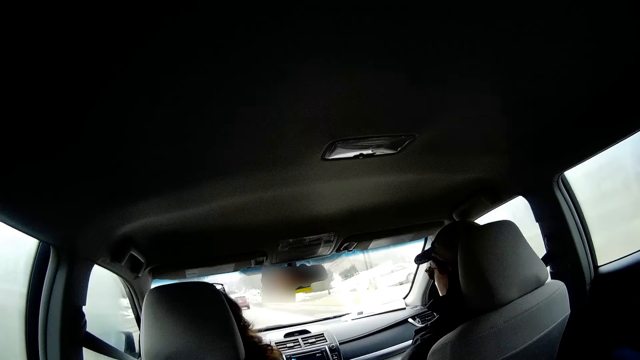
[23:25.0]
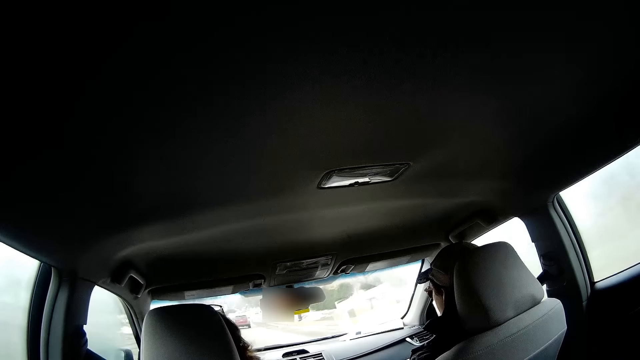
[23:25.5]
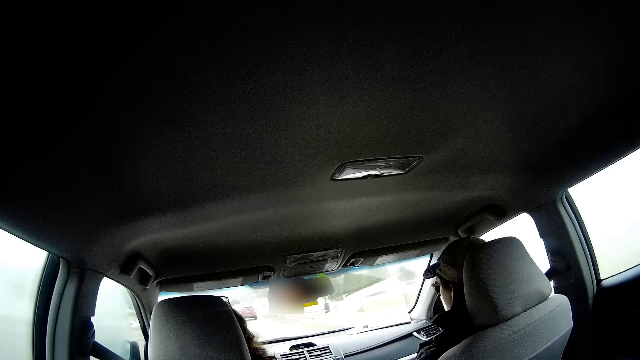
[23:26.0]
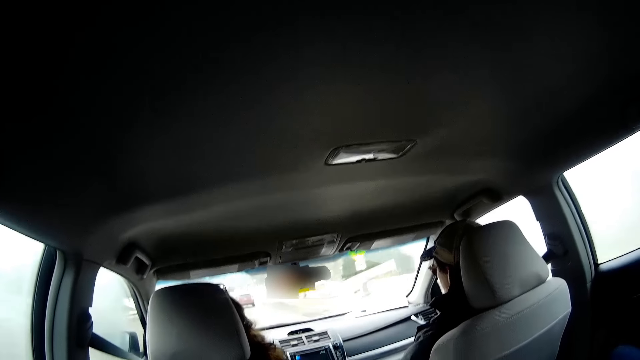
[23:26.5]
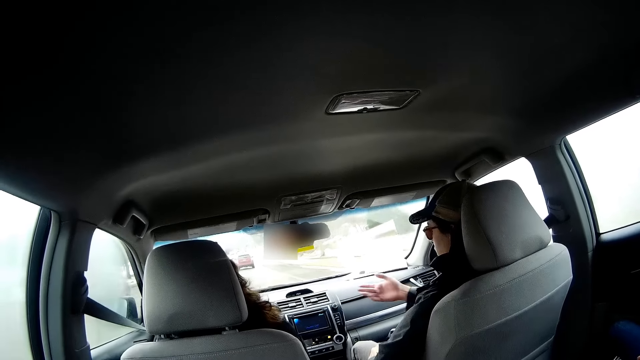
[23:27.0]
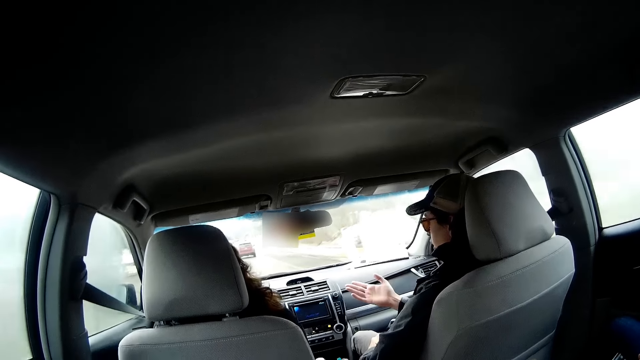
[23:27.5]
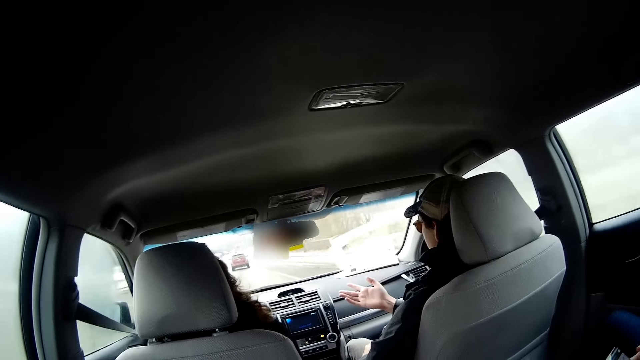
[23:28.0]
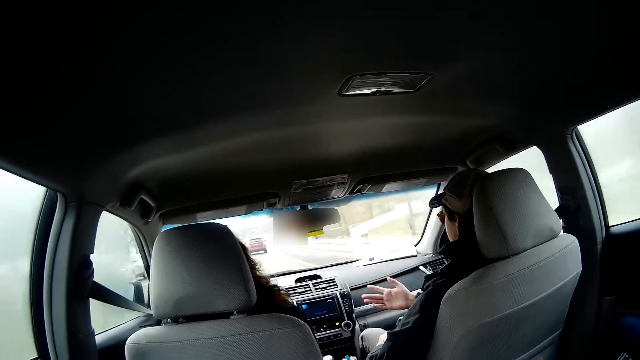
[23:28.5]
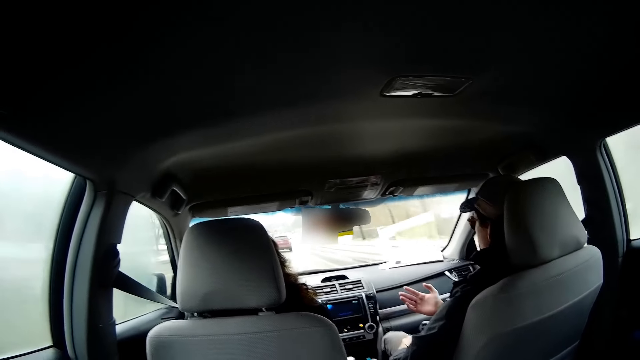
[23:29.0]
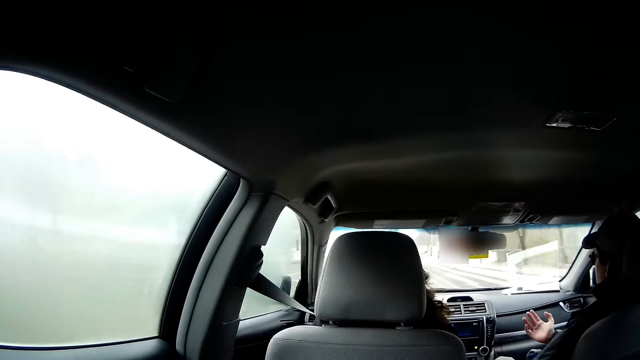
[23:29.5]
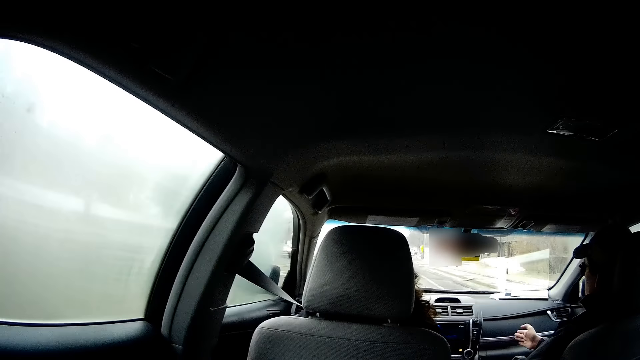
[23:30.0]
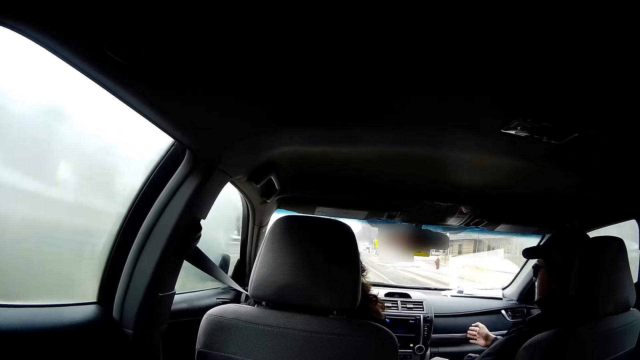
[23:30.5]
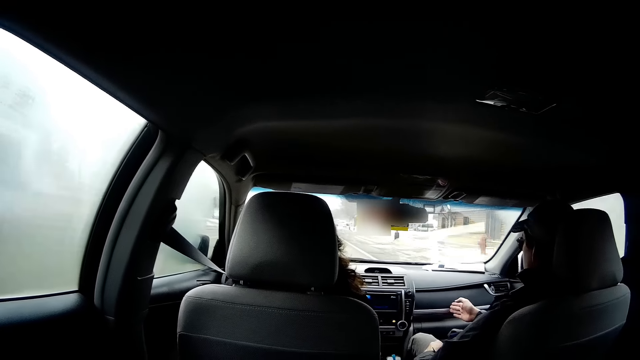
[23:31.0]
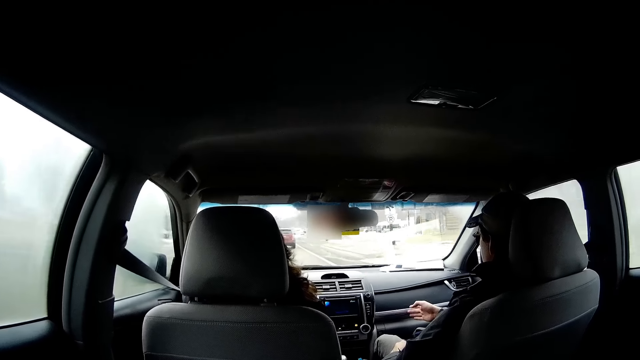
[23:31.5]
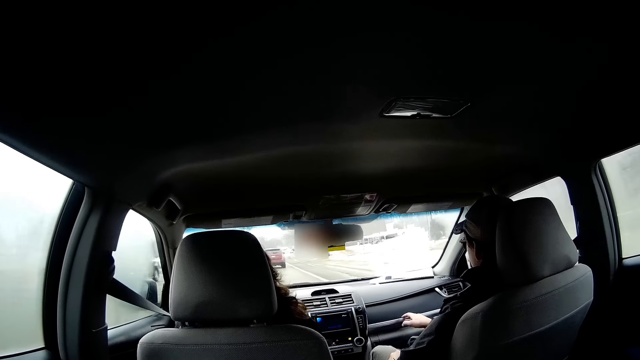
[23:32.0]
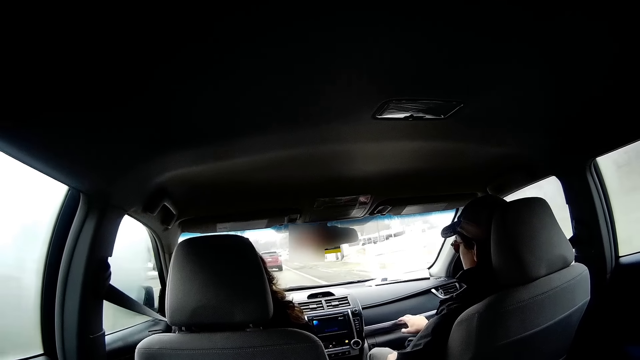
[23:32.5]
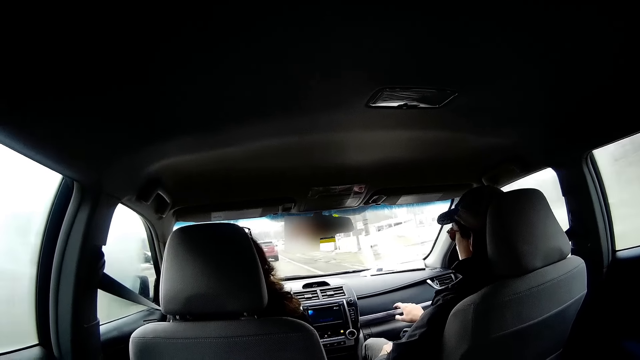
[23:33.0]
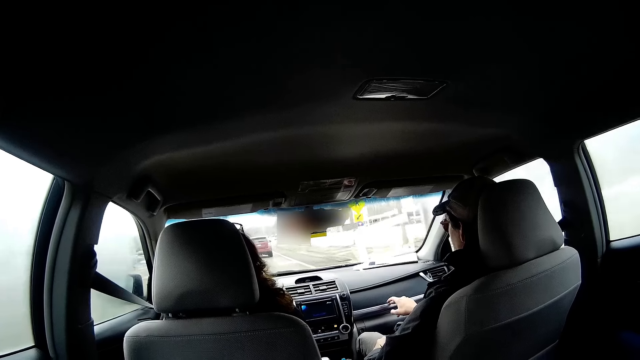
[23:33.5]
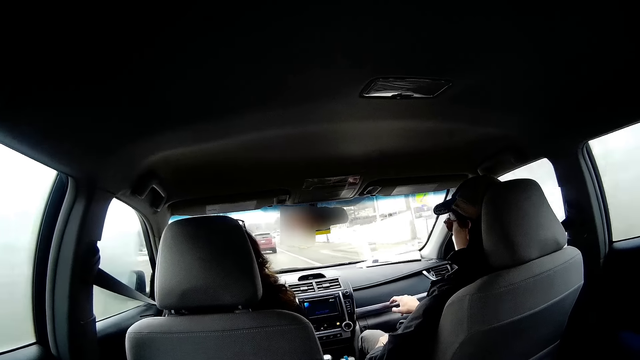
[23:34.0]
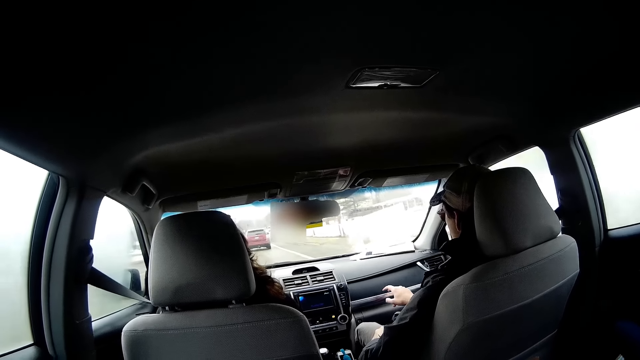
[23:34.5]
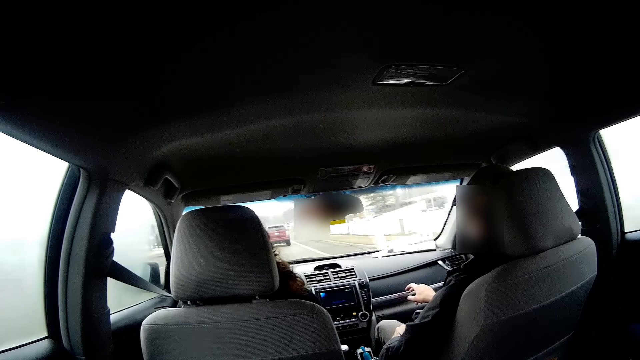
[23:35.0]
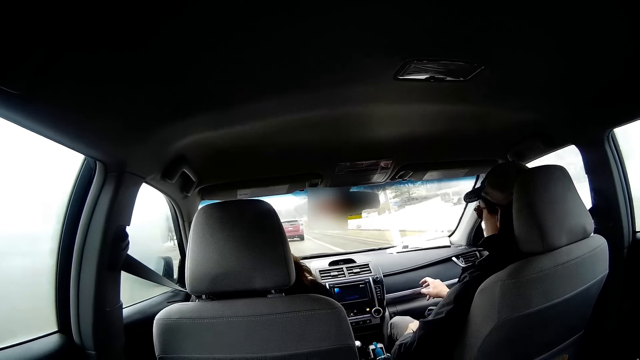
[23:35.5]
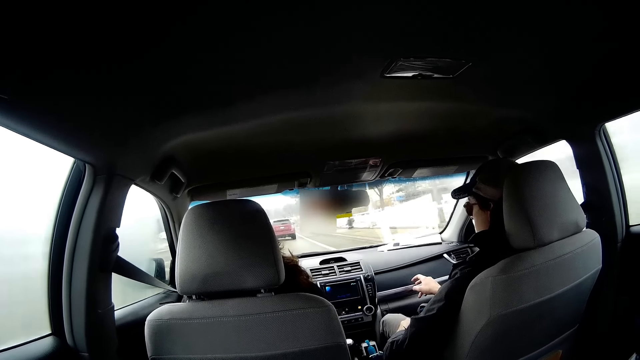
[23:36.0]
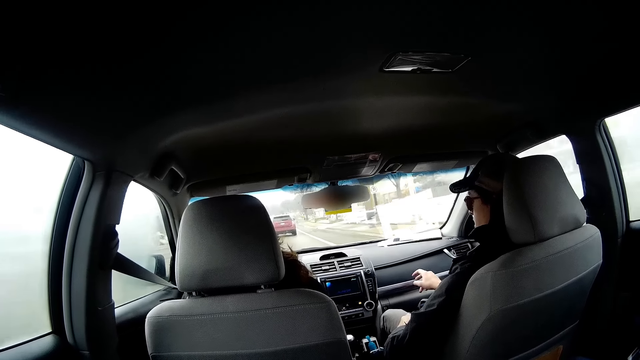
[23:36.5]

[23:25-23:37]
A person lifts up the hand and talks to another person. The first person talks to the other person again.

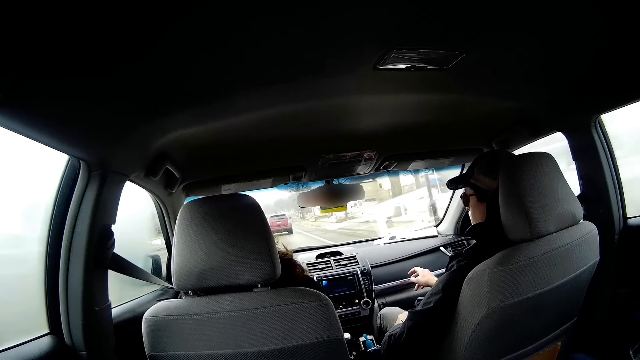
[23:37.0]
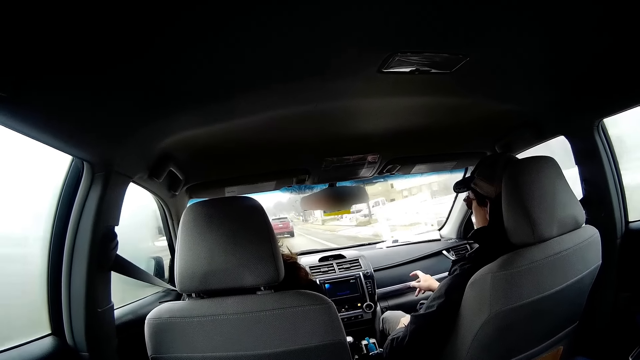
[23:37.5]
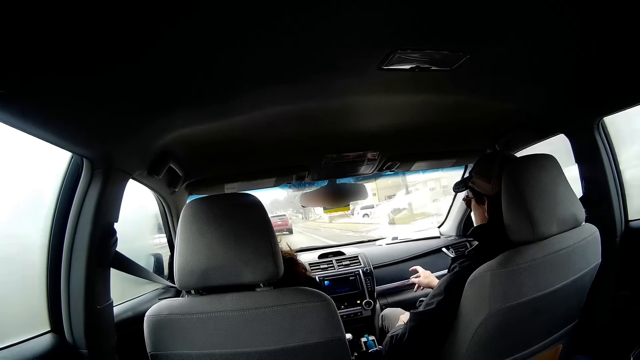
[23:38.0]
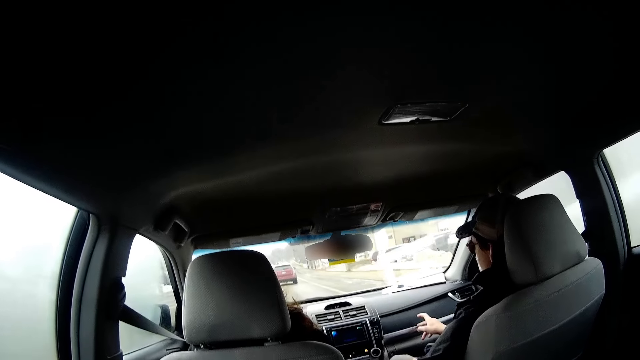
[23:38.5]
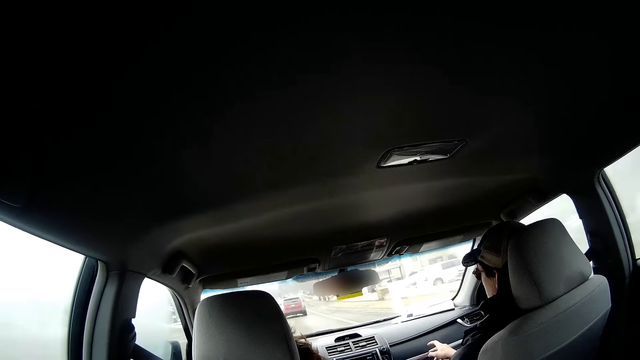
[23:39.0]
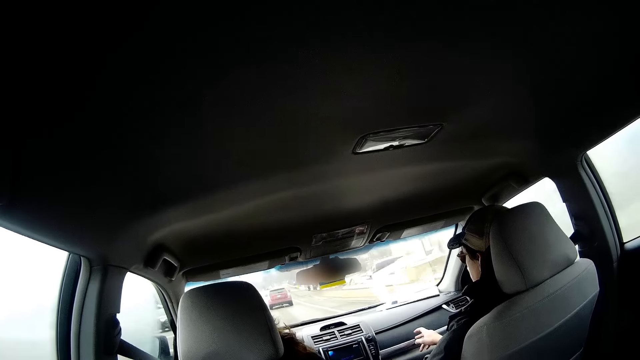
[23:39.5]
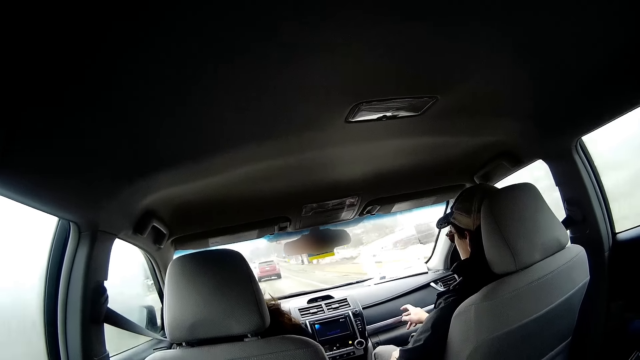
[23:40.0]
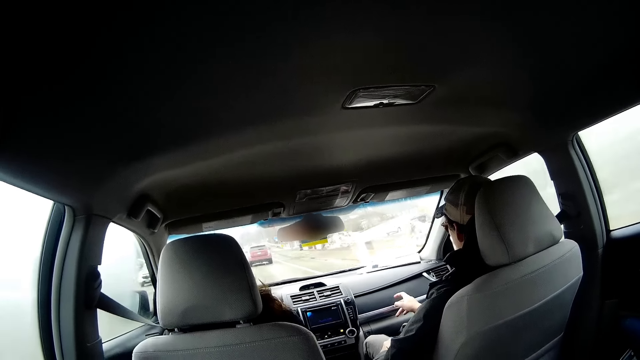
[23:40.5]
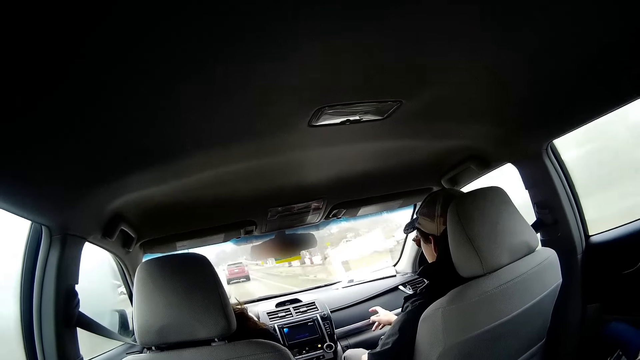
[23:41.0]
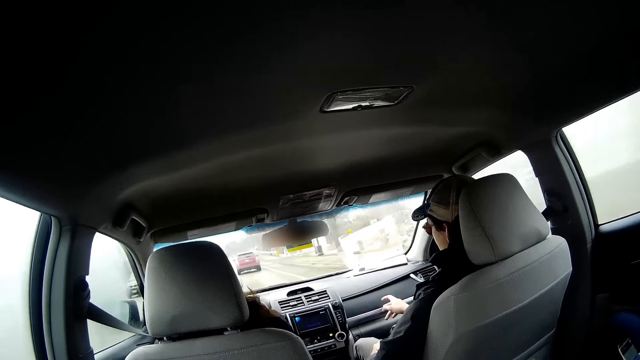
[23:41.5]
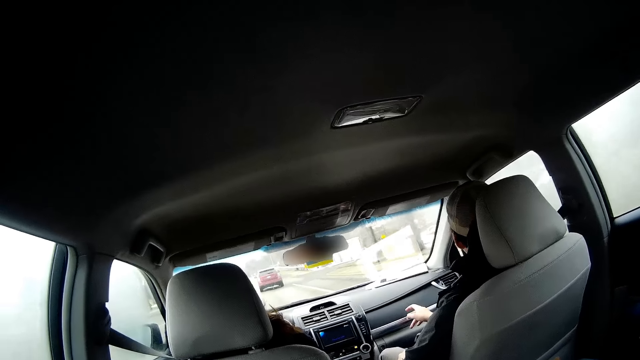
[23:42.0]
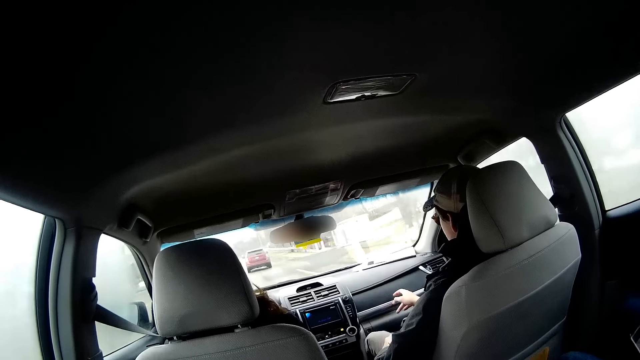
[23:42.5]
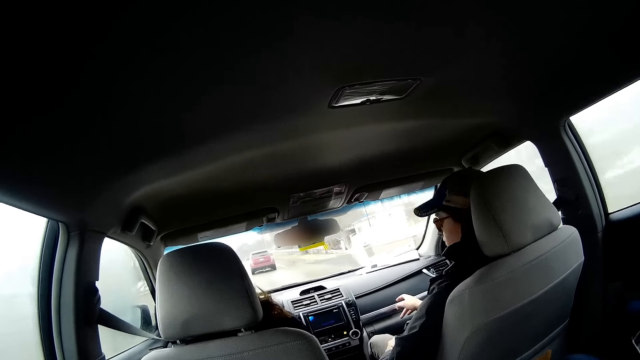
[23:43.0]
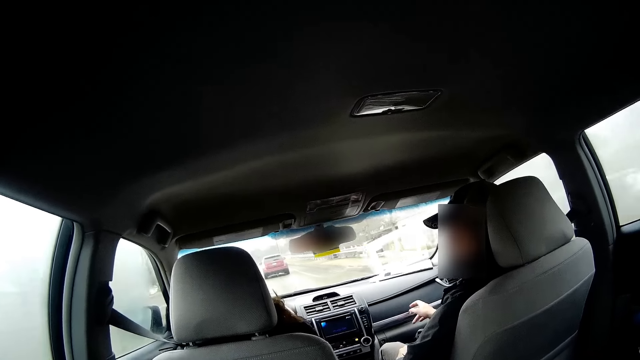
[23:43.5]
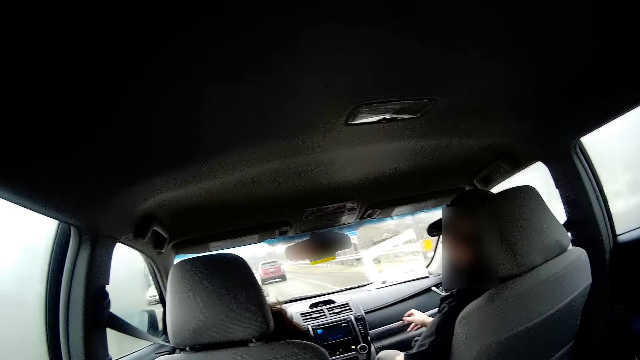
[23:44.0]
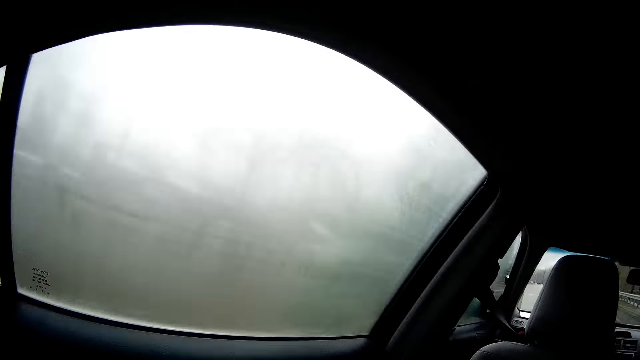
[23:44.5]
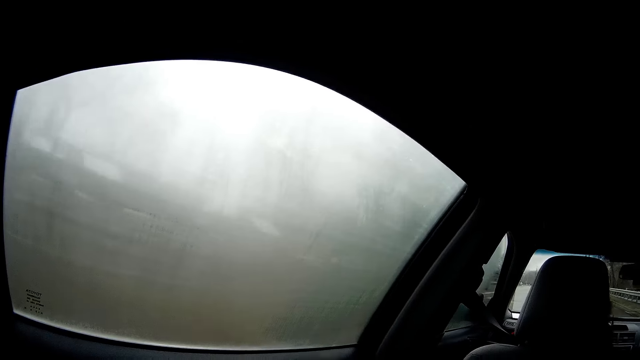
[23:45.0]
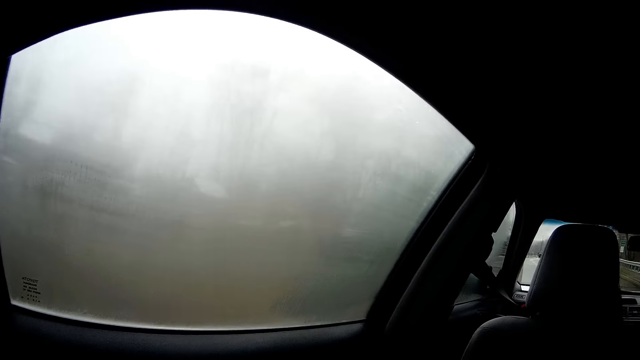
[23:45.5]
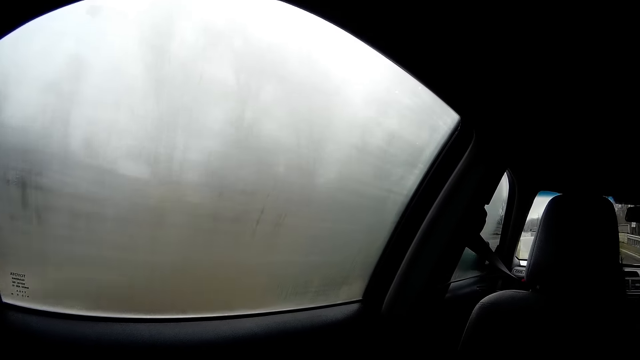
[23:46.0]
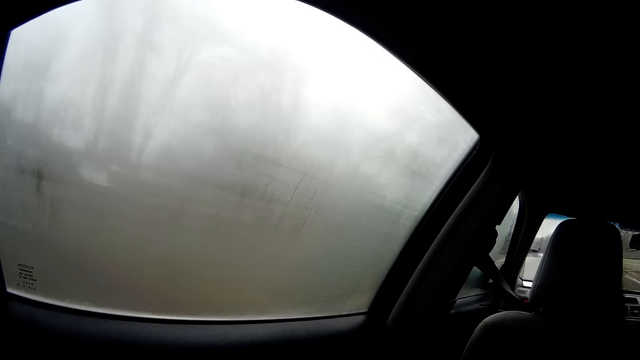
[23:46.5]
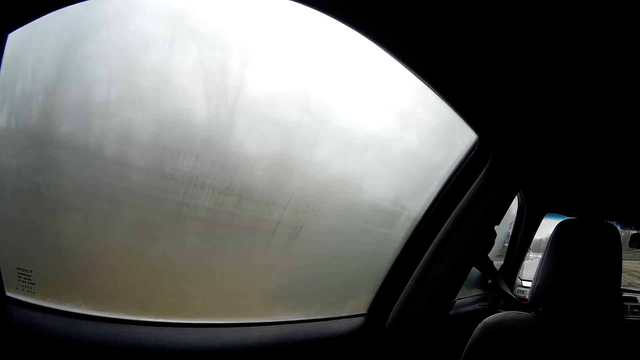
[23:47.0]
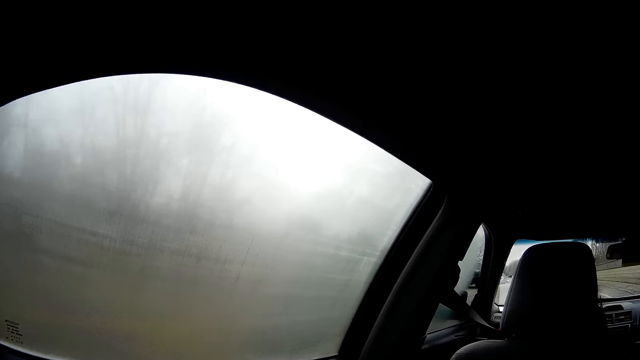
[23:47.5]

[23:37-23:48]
A person looks aside. The camera wearer looks through the window.
